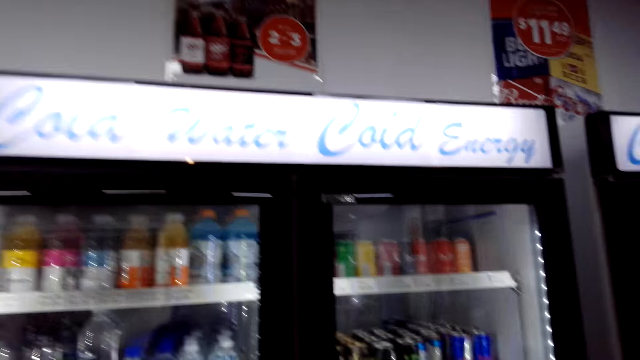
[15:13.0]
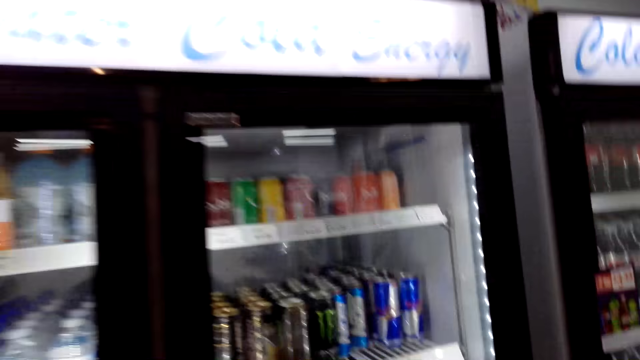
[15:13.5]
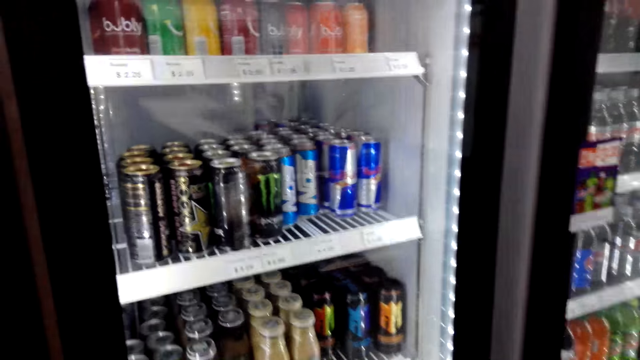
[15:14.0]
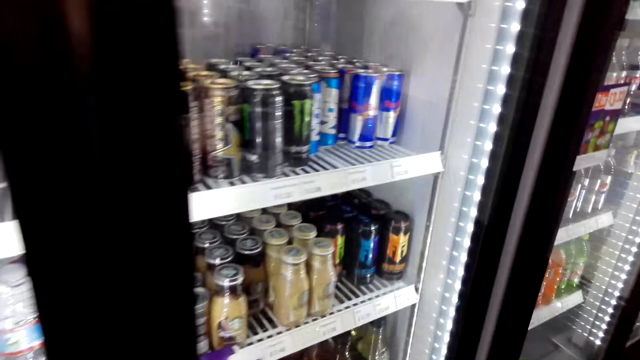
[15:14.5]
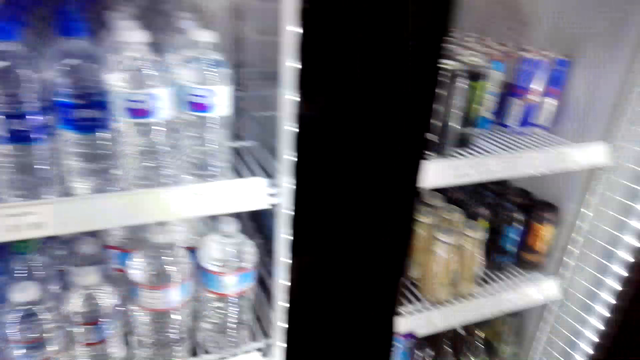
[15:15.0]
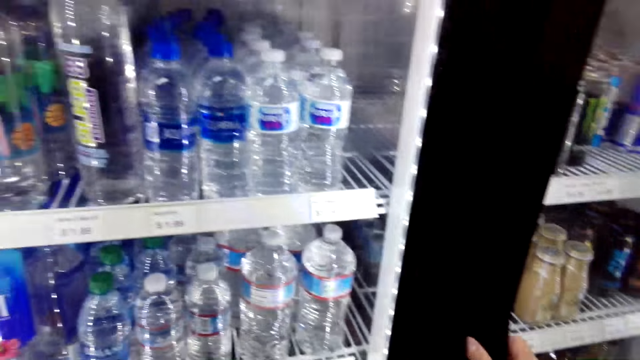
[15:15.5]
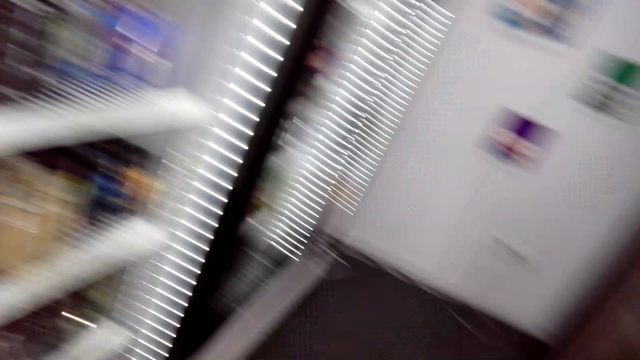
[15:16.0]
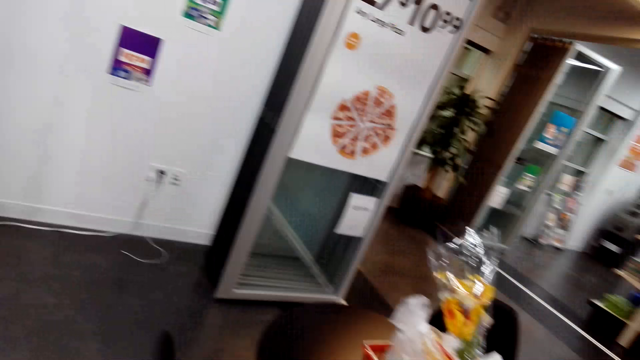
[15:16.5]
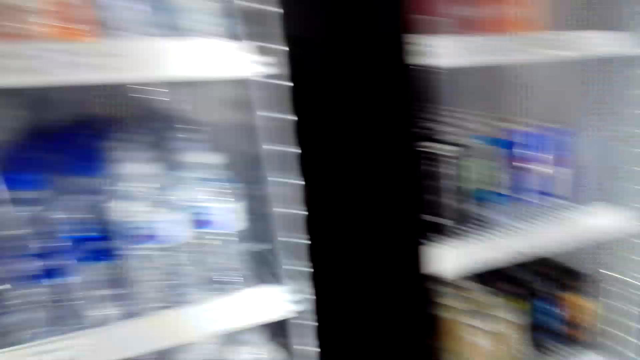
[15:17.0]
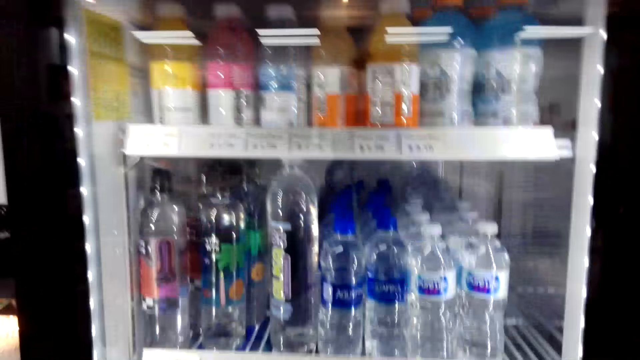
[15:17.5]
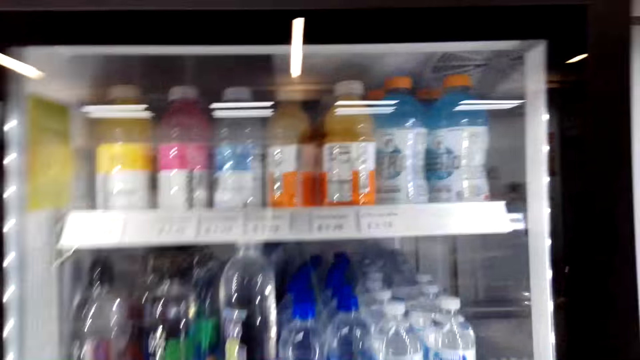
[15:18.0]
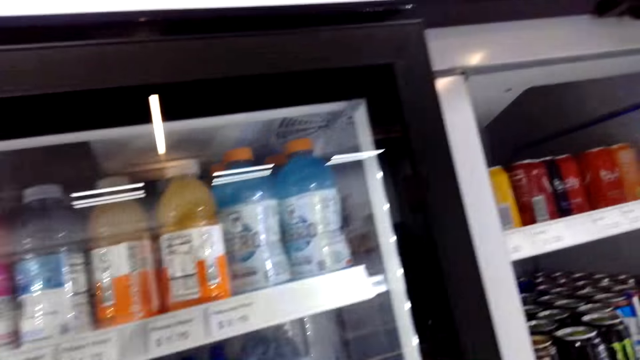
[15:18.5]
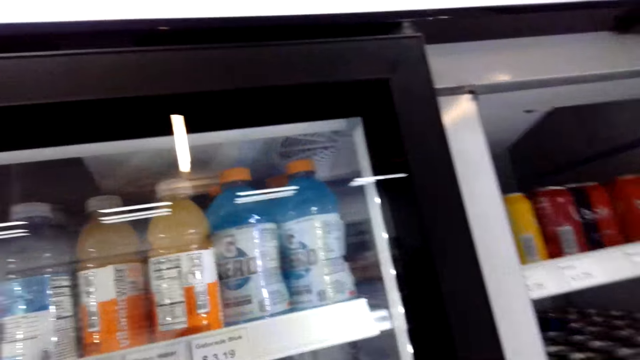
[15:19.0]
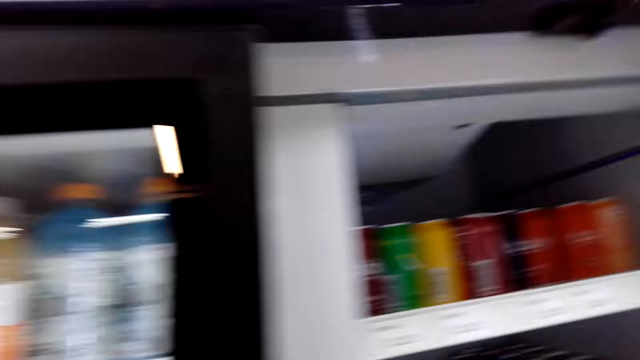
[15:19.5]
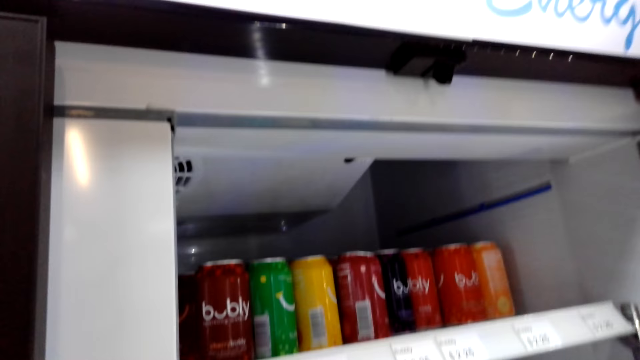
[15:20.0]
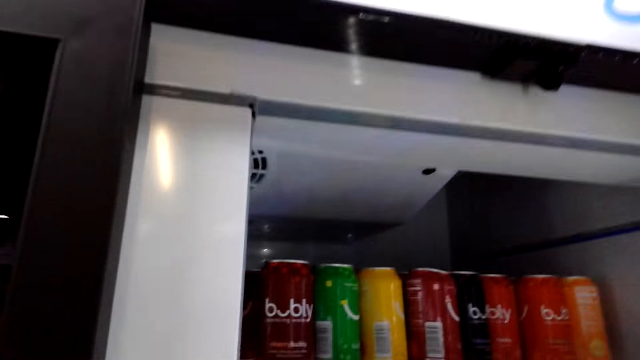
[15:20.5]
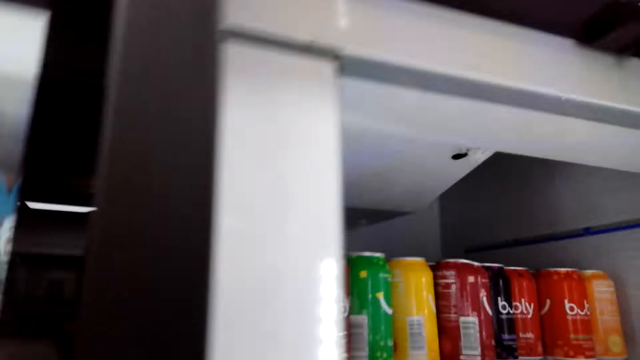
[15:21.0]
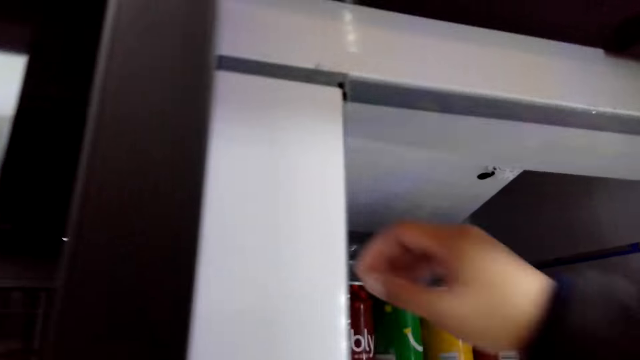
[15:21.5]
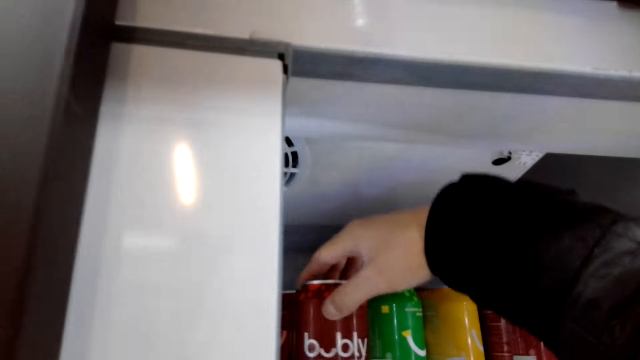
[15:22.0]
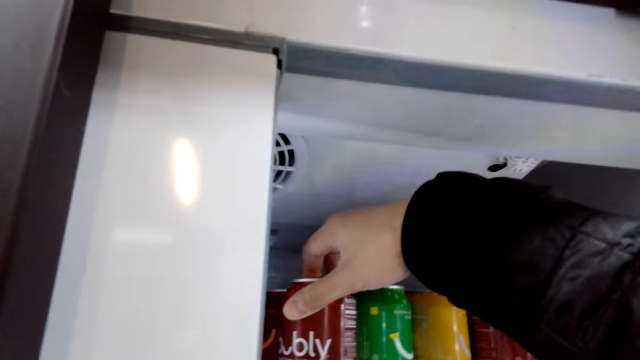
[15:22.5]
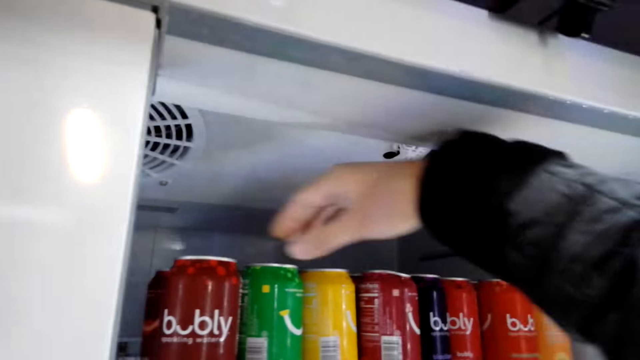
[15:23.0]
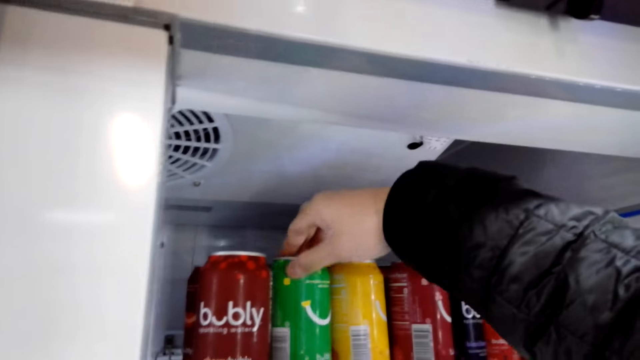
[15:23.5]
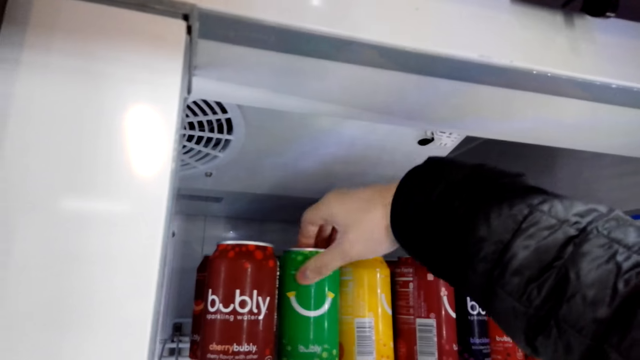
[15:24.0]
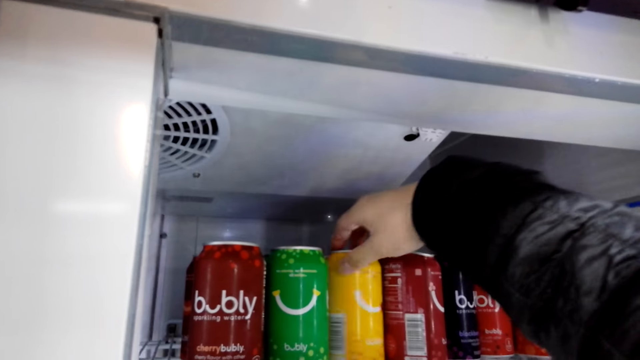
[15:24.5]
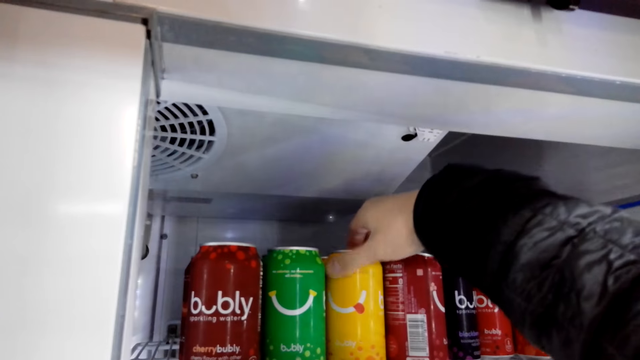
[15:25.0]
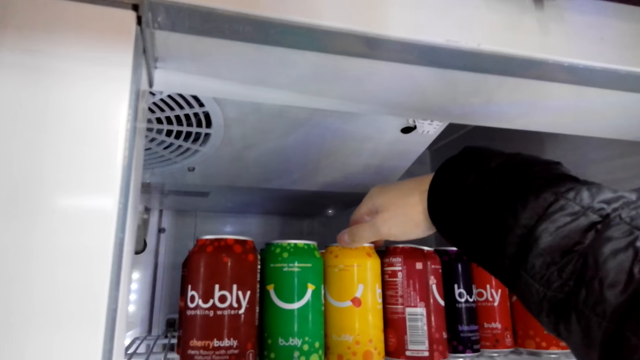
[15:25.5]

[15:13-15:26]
The camera wearer is looking at the fridge. They grab a soda.

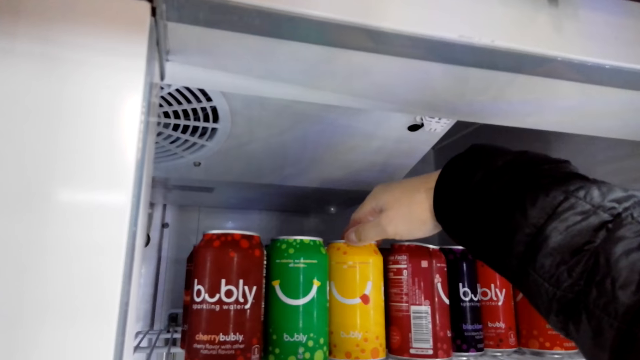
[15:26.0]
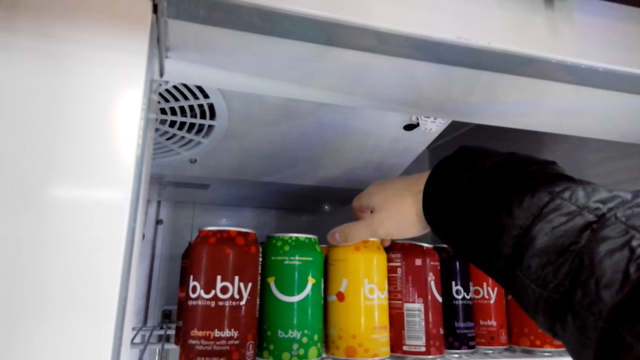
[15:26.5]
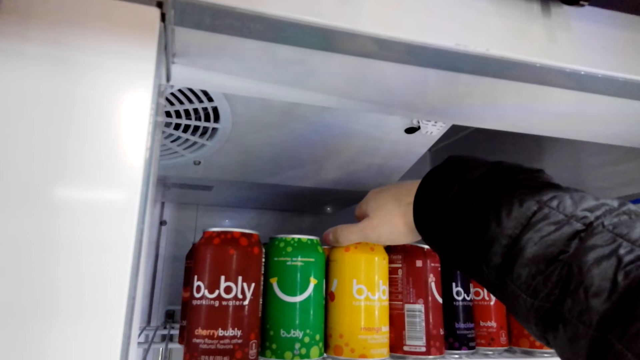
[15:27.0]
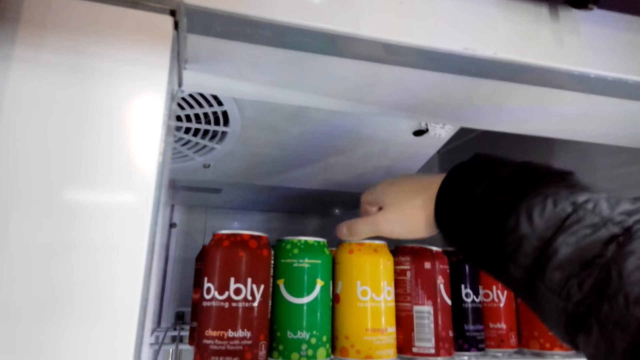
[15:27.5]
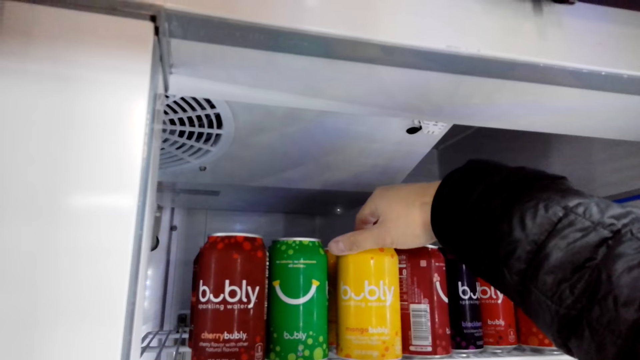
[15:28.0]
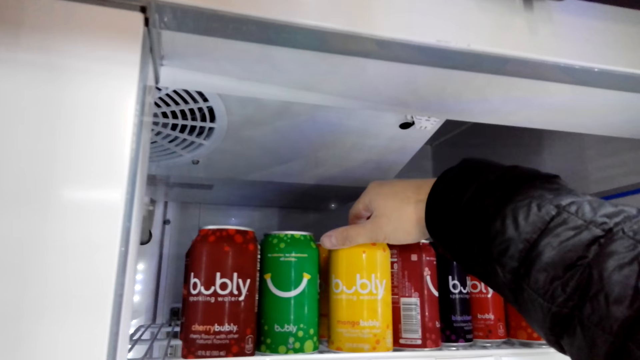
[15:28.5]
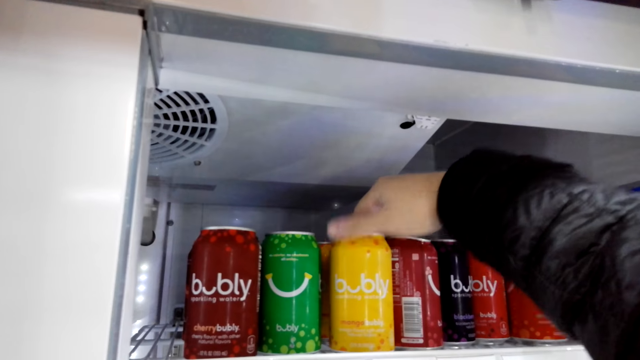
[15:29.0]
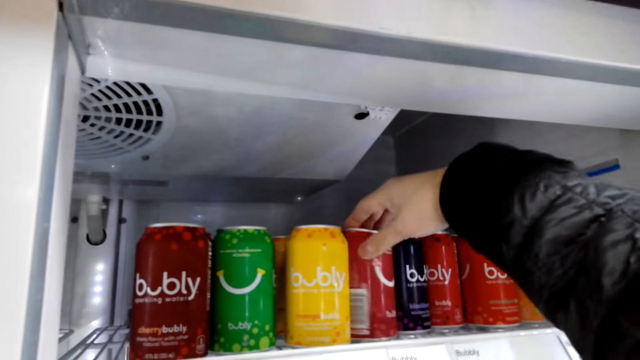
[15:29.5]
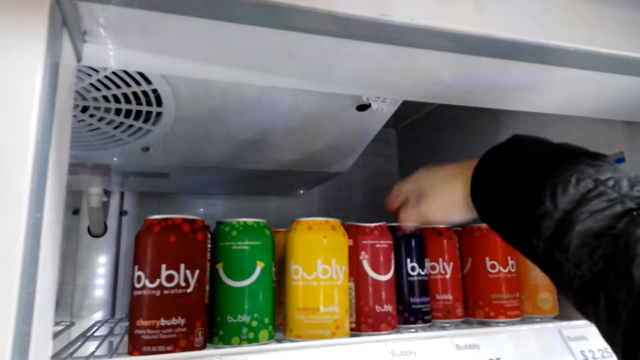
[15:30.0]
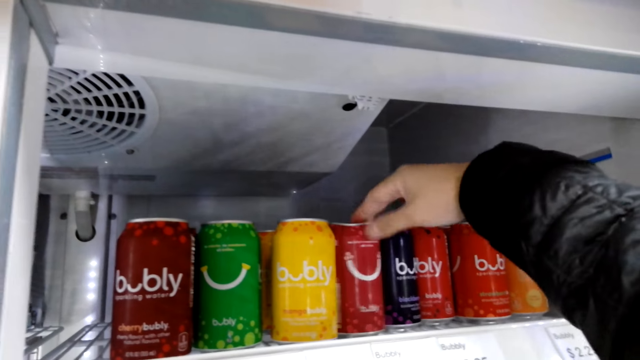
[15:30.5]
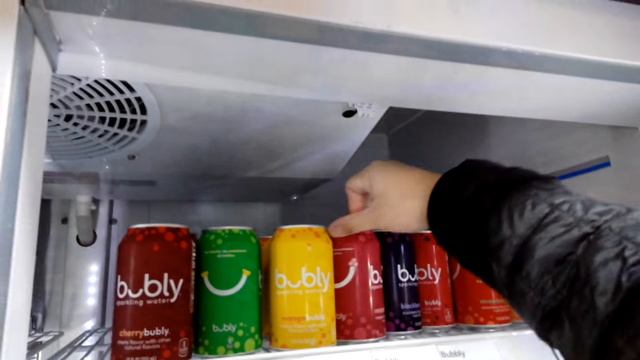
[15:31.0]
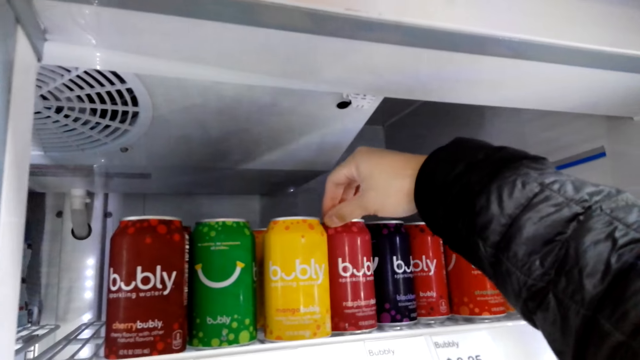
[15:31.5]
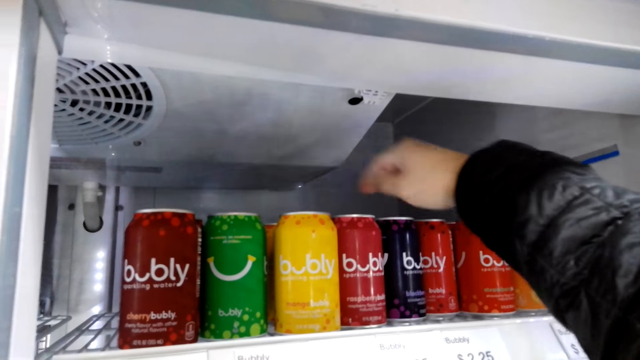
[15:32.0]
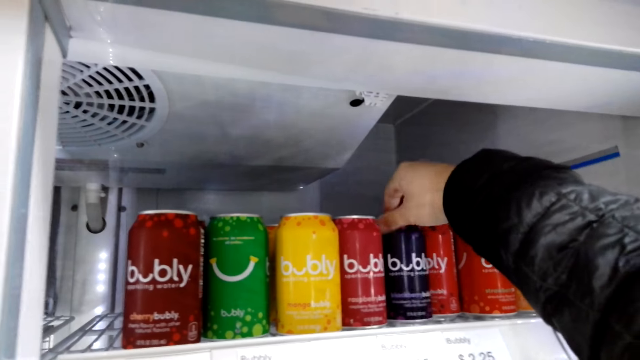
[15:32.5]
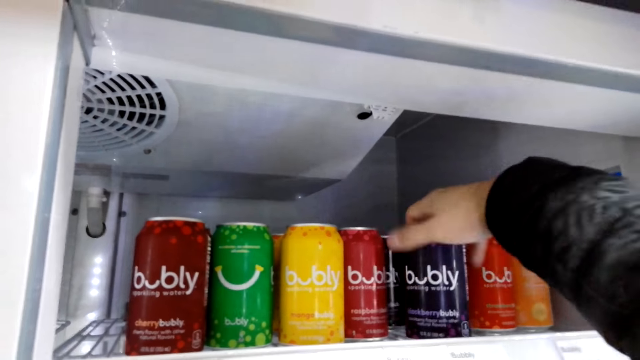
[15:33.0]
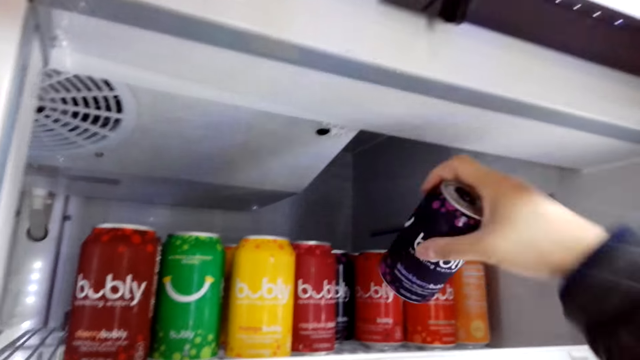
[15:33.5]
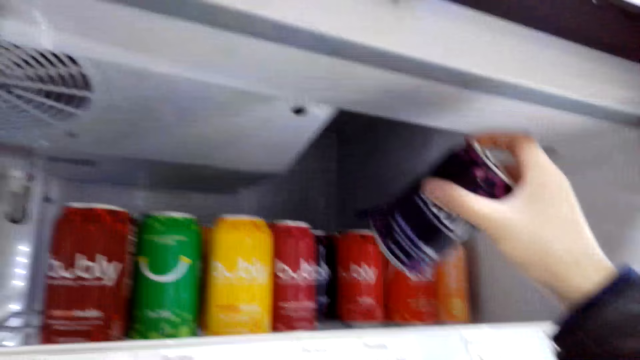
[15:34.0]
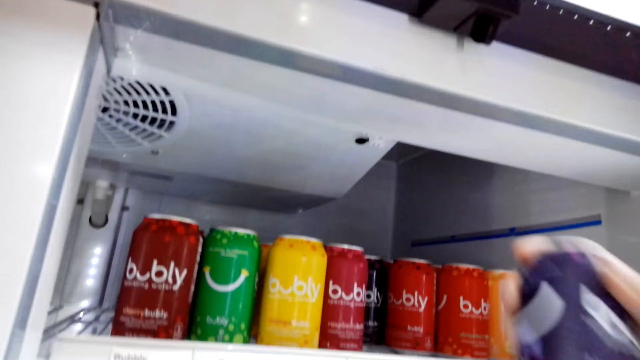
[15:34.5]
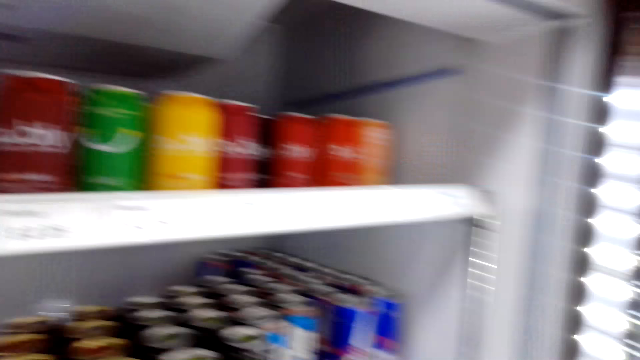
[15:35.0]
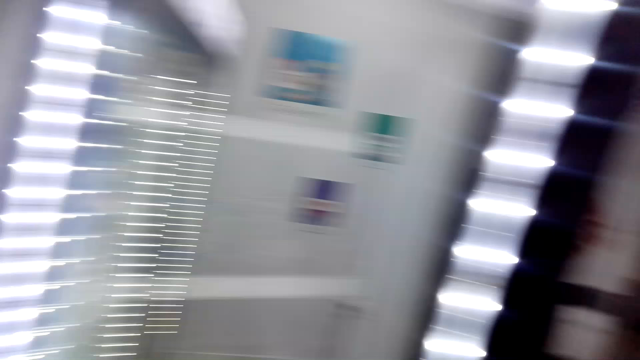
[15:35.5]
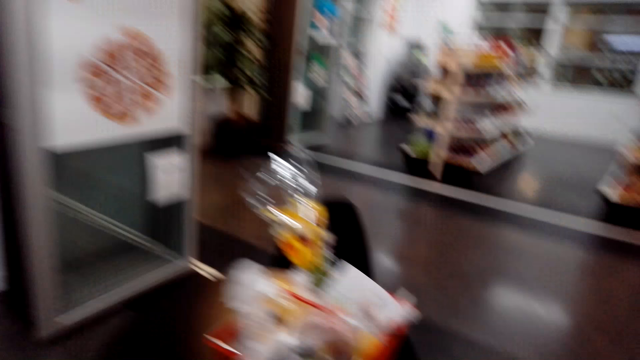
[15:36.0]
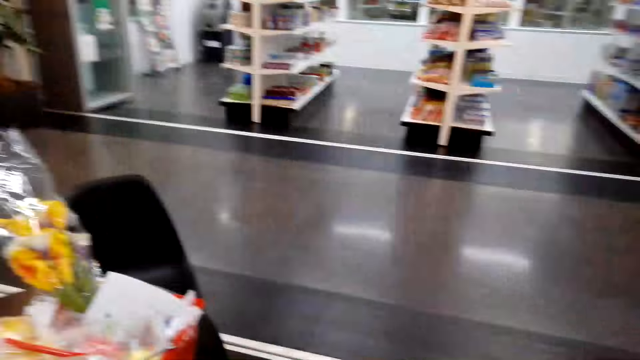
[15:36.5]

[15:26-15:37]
The camera wearer is looking on cans. They grab a soda.
